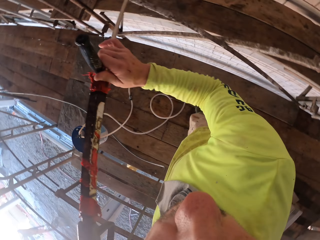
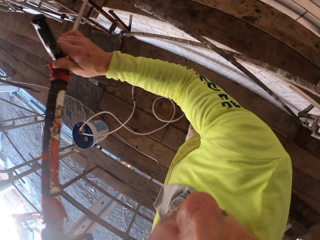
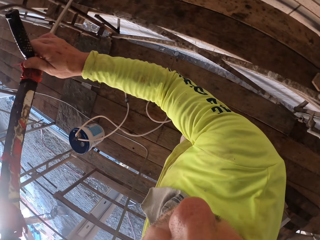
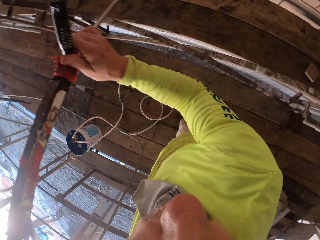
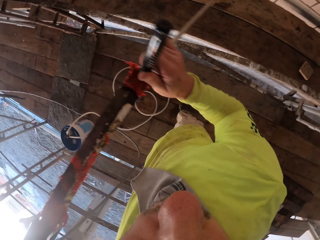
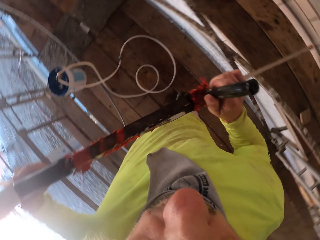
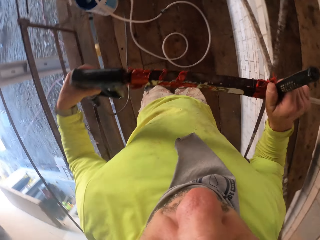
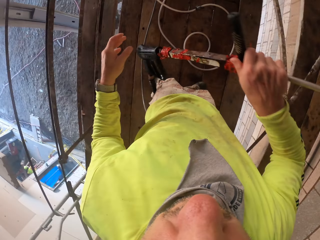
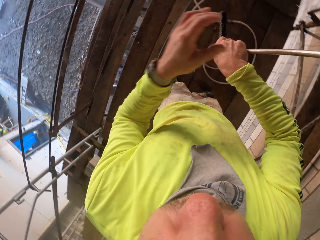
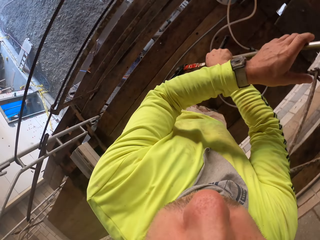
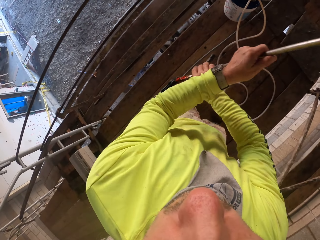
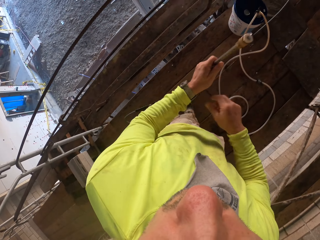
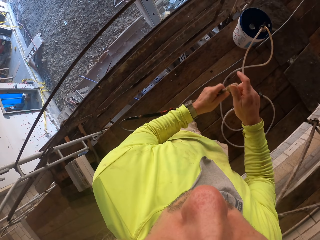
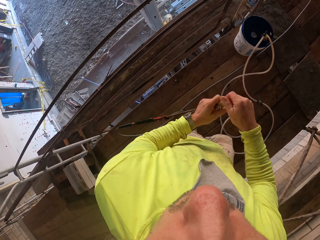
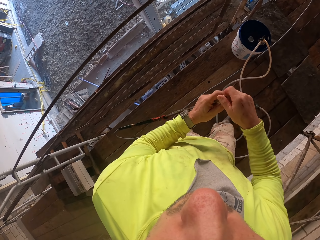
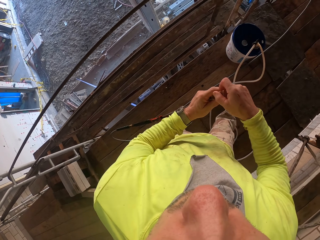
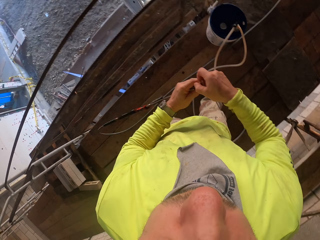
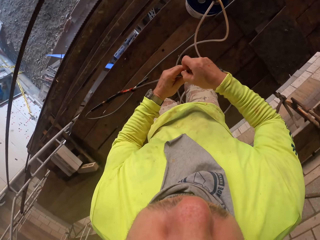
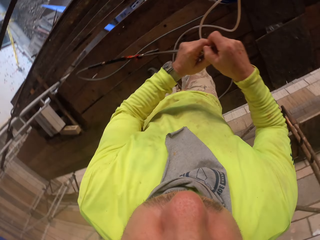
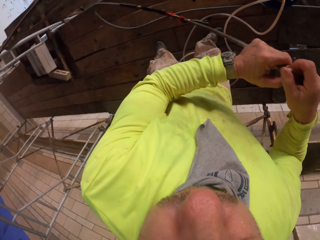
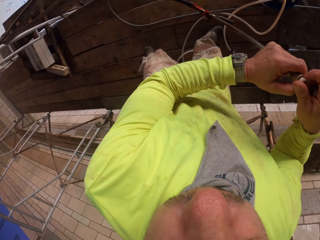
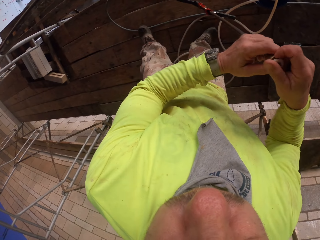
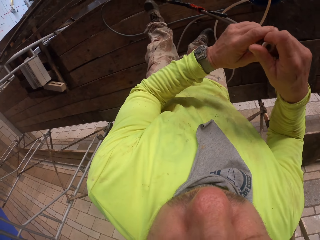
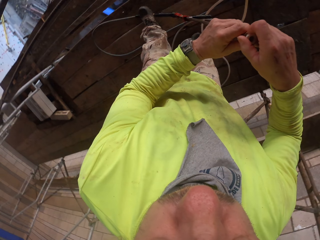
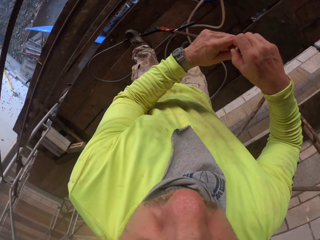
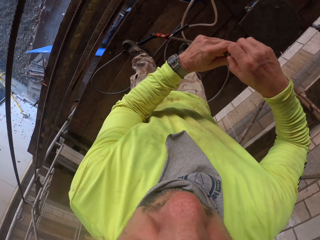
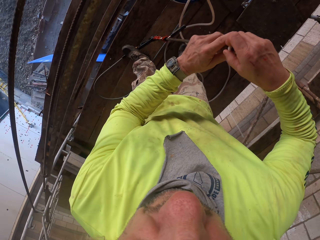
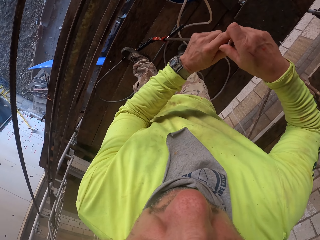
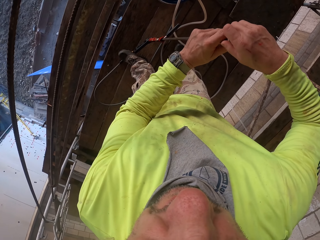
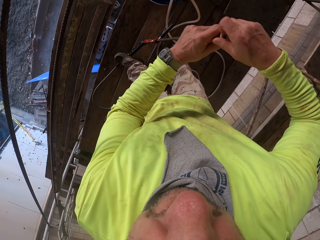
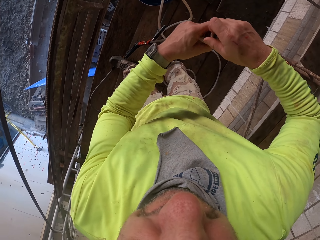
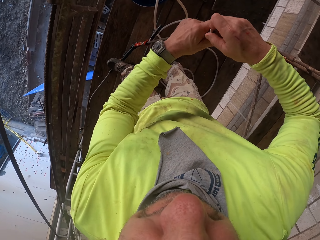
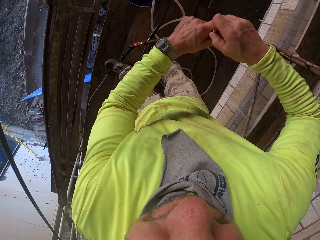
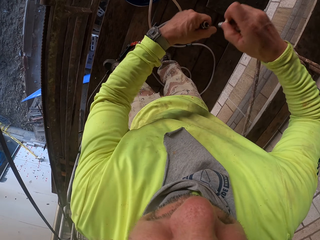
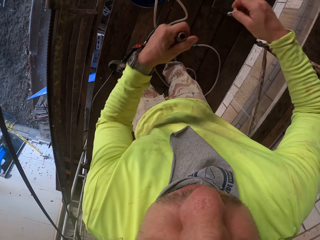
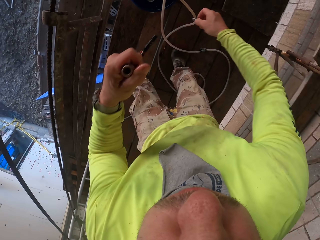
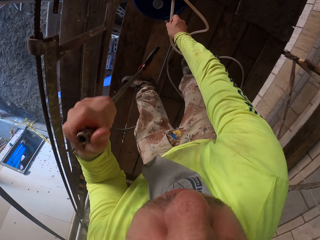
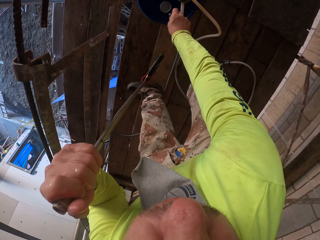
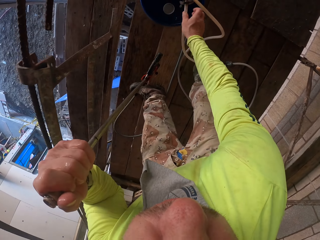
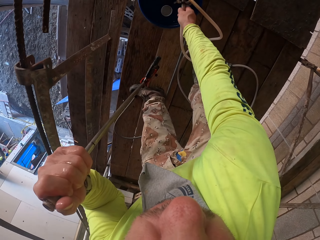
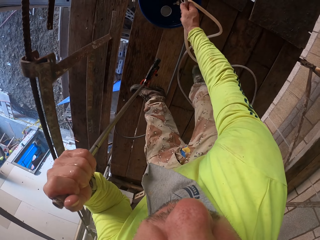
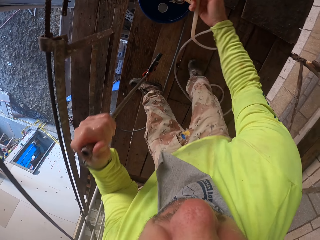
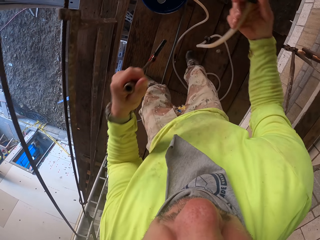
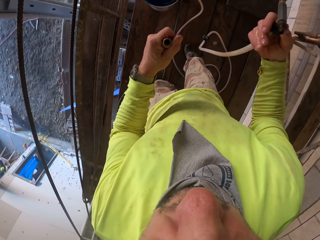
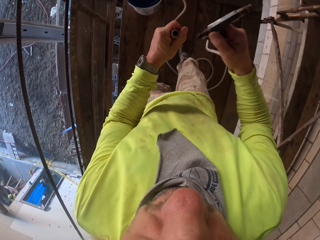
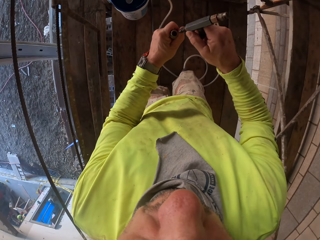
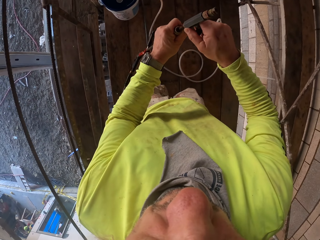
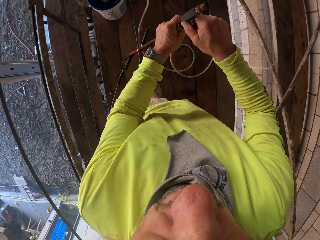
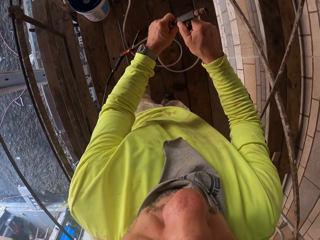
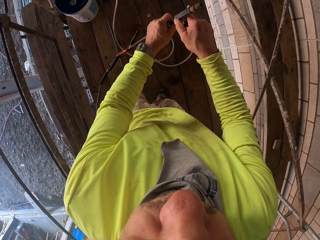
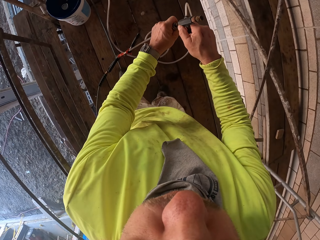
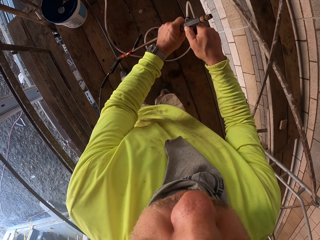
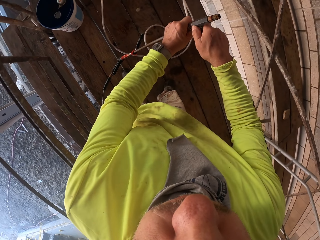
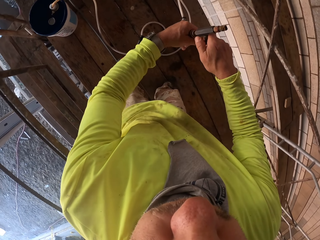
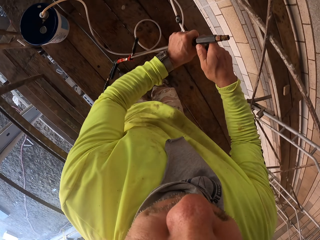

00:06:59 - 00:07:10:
The camera wearer holds the spray gun. They remove part of the spray gun from the spray gun. They put the part of the spray gun on the pail. They pick the pipe from the pail. They fix the pipe on the spray gun.

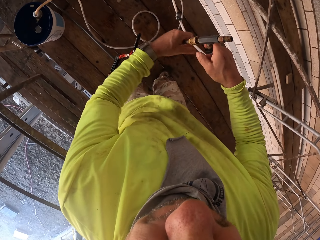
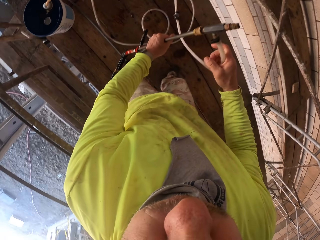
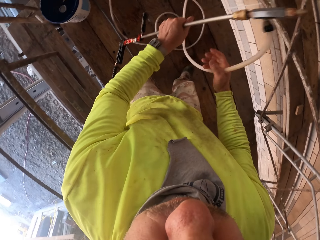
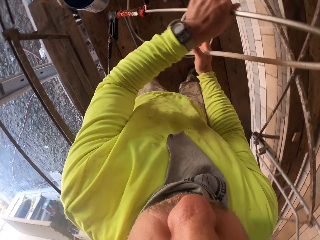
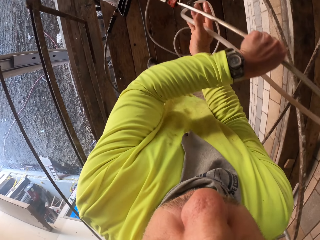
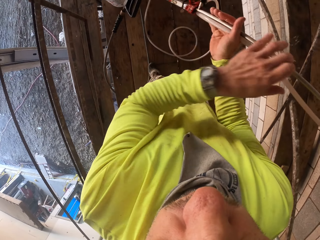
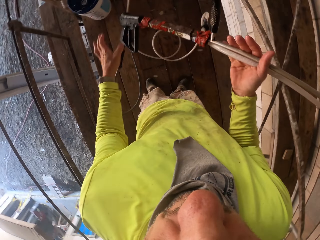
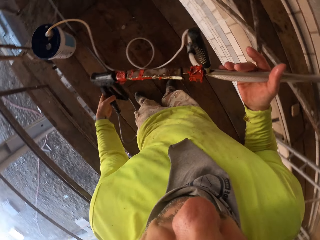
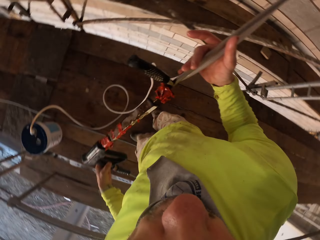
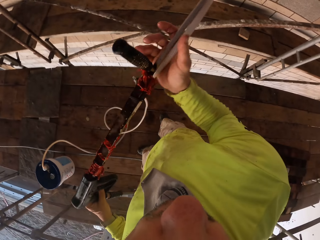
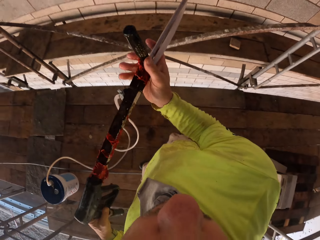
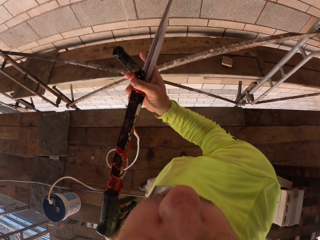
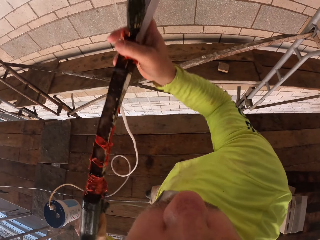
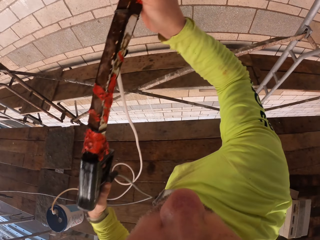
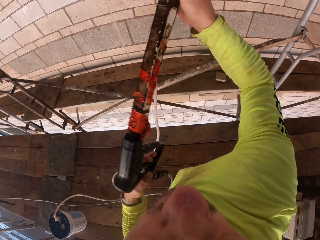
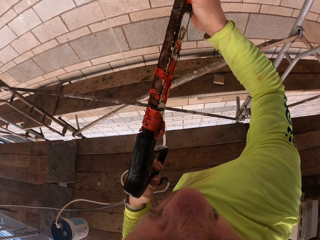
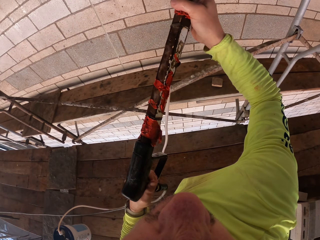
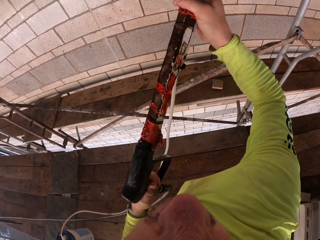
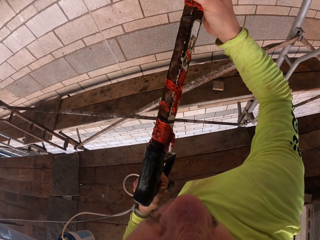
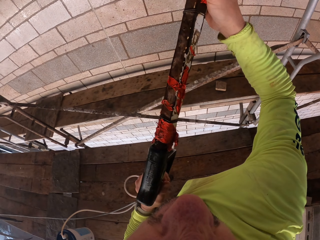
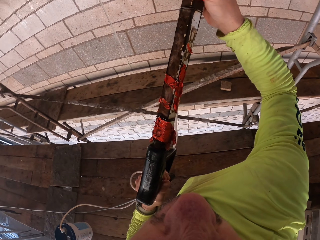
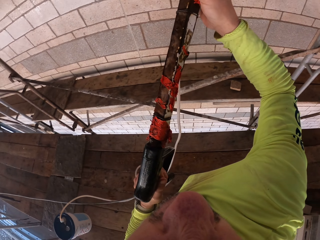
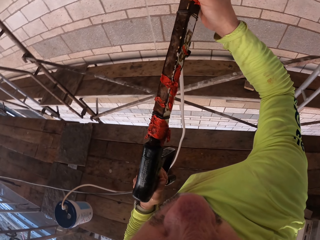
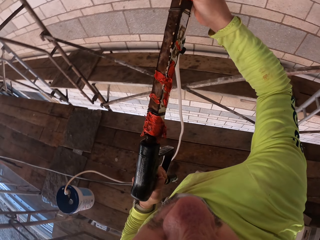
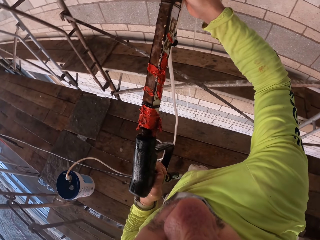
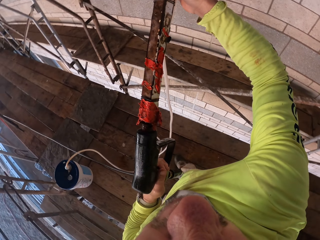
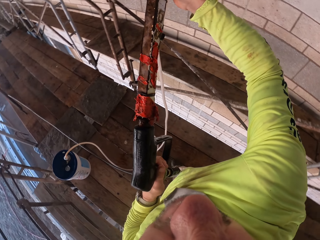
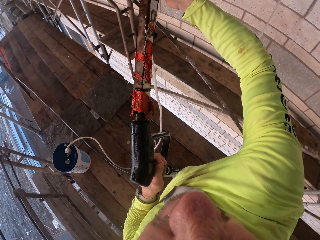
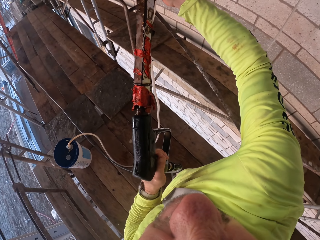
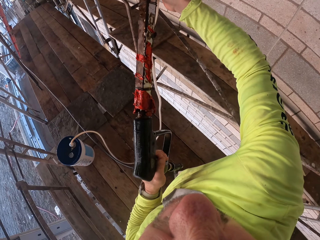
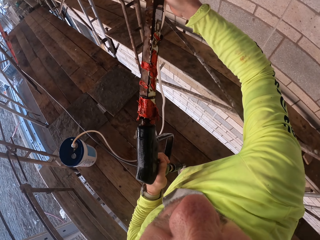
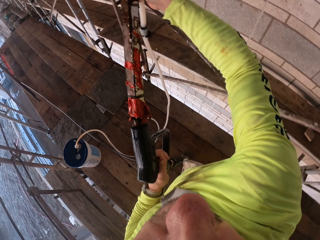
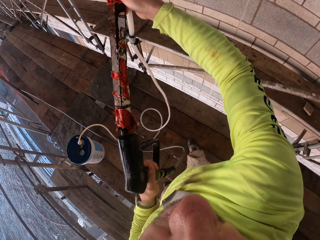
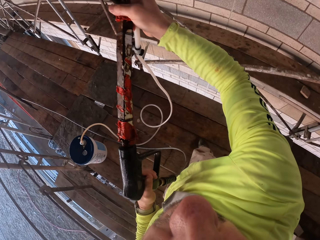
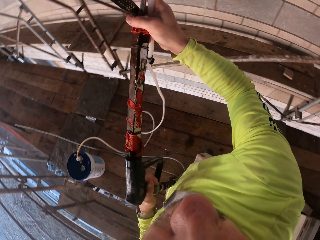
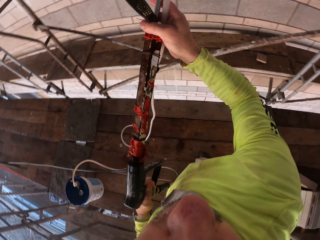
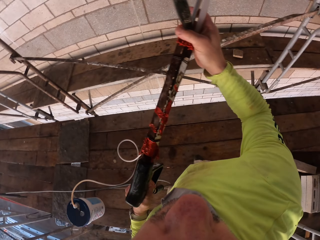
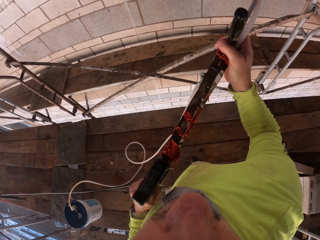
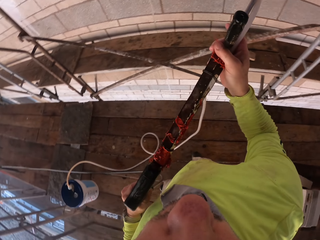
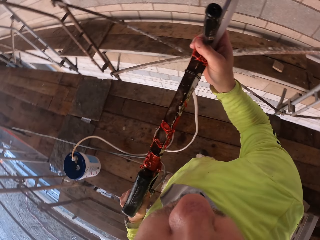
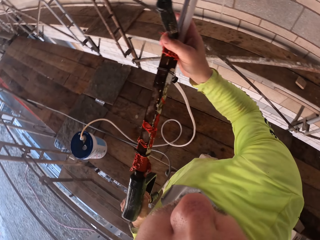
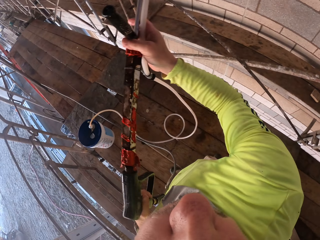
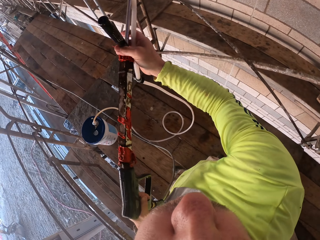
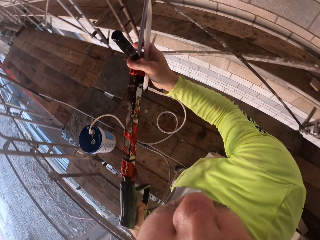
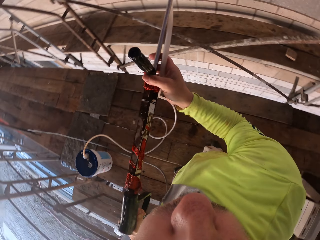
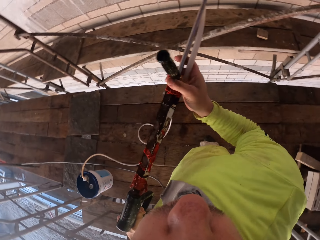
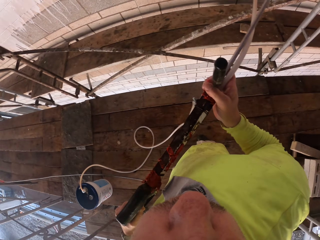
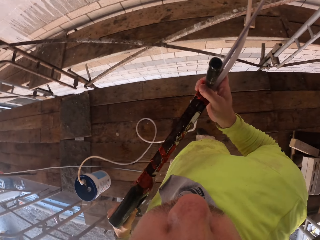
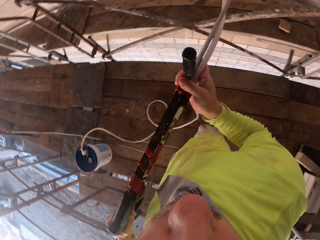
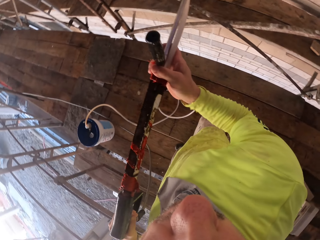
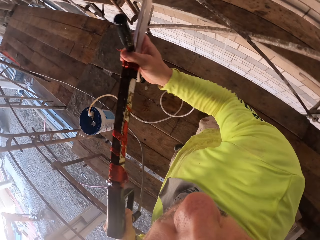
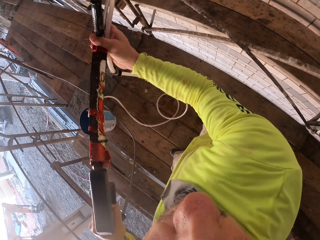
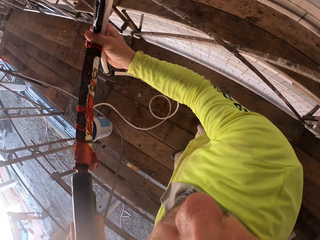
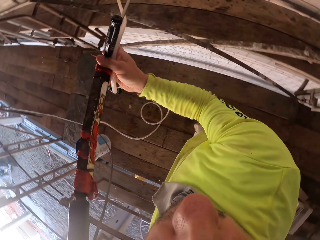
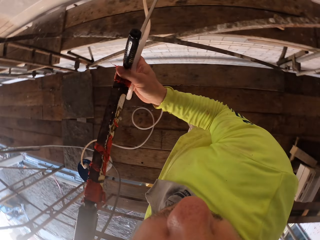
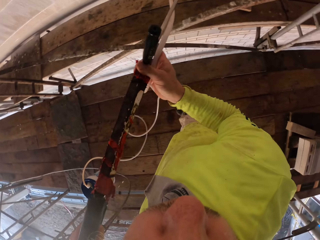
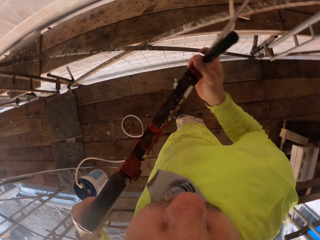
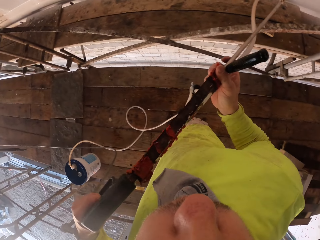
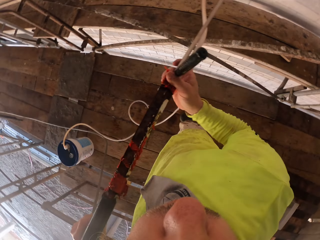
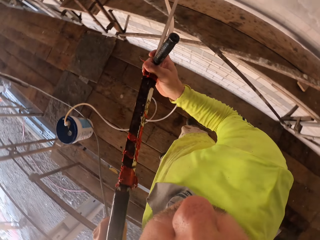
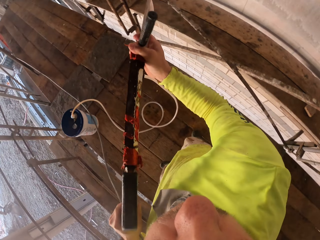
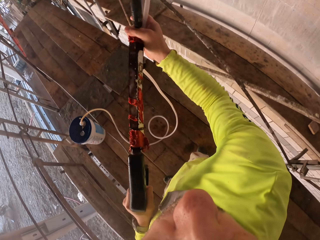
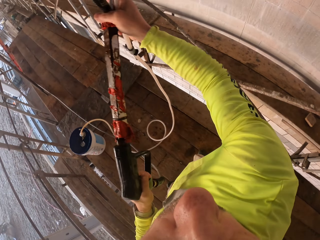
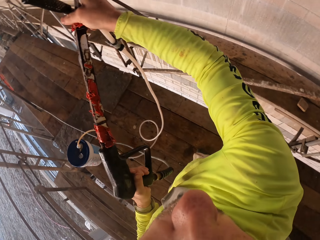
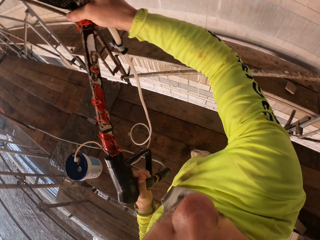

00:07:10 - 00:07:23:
The camera wearer lifts the spray gun. They hold the spray gun. They spray water on the wall with the spray gun.
